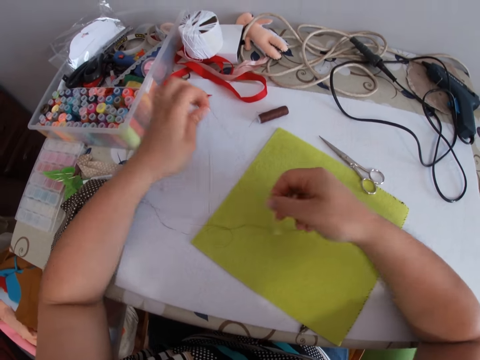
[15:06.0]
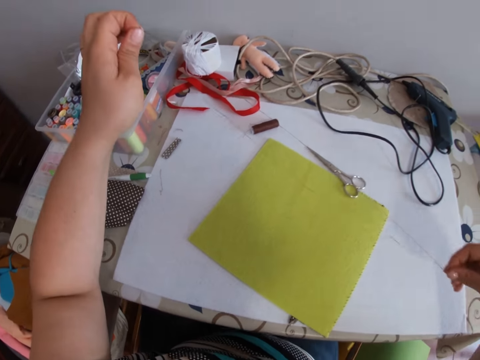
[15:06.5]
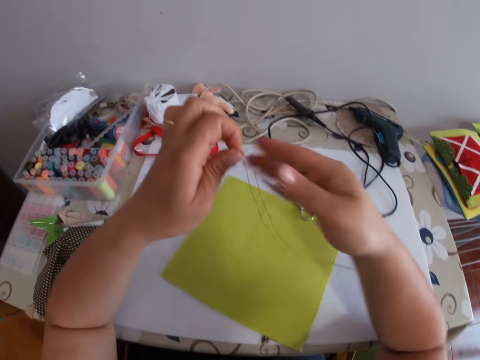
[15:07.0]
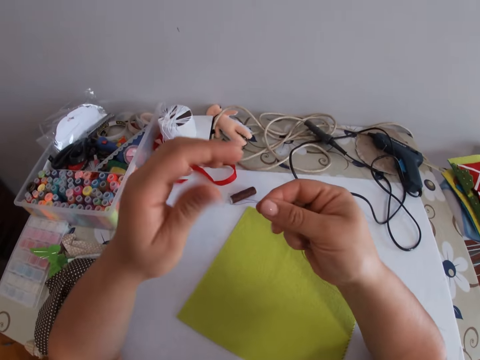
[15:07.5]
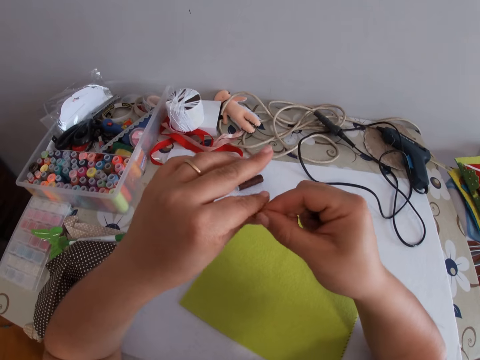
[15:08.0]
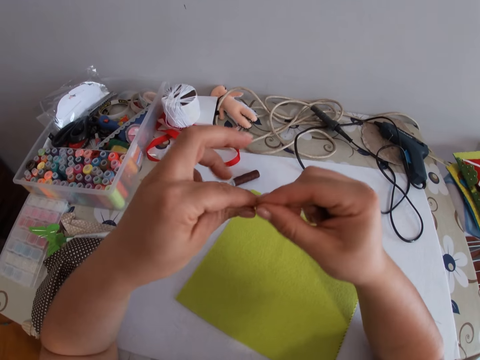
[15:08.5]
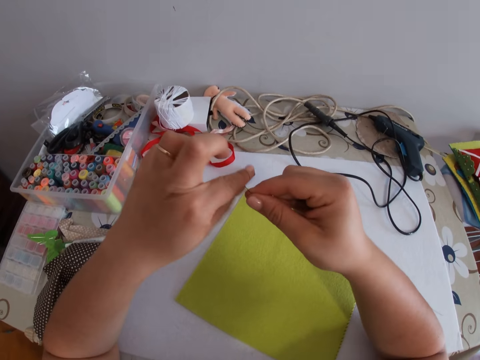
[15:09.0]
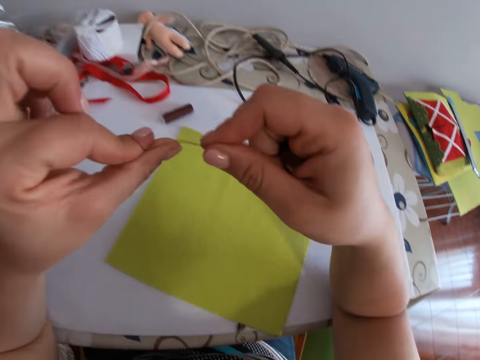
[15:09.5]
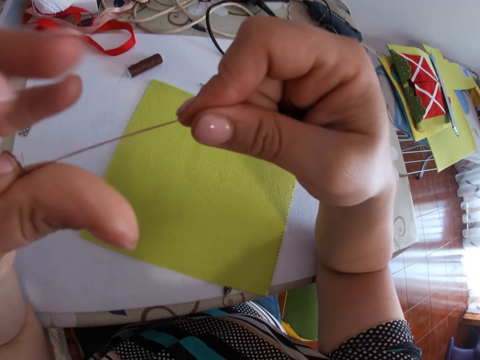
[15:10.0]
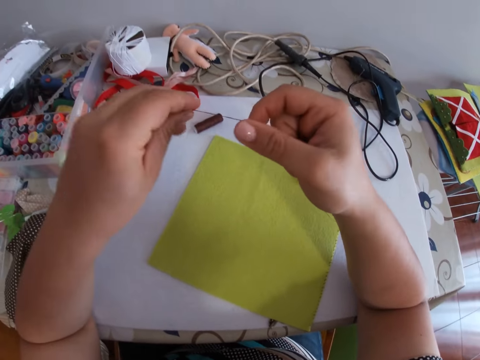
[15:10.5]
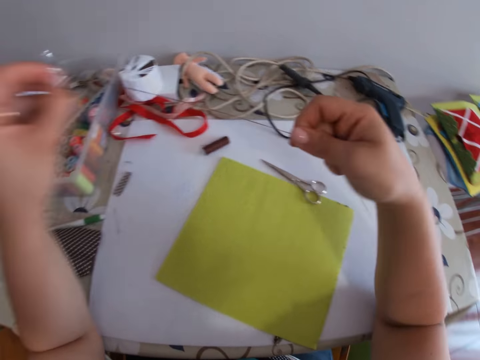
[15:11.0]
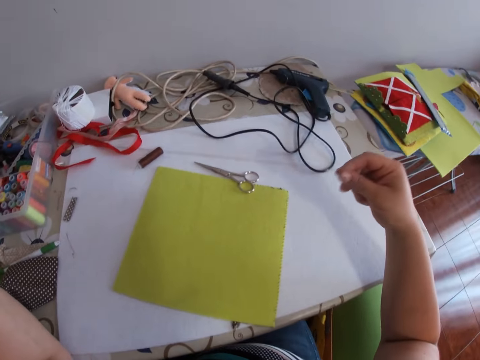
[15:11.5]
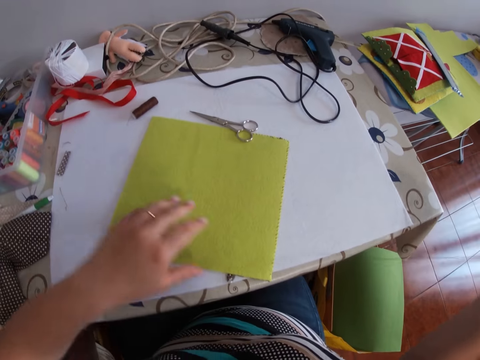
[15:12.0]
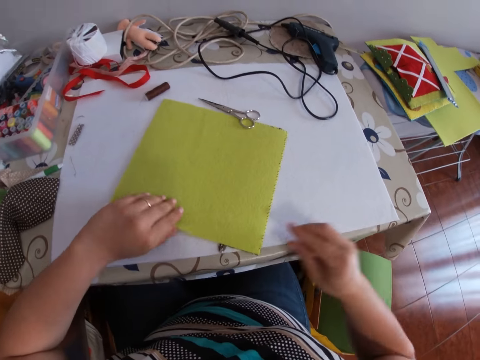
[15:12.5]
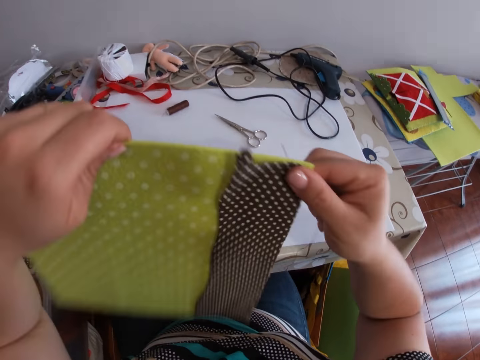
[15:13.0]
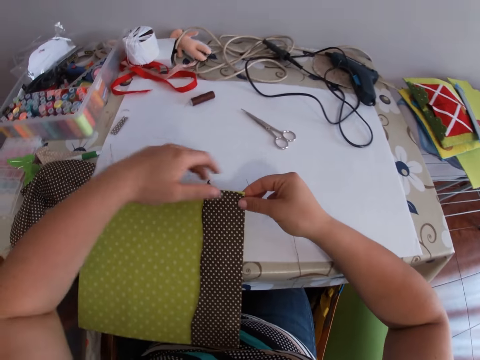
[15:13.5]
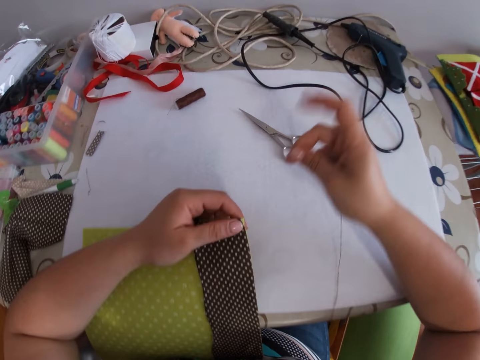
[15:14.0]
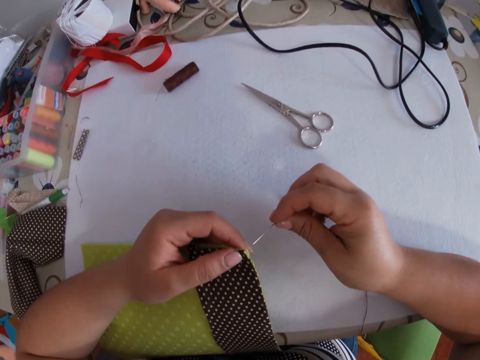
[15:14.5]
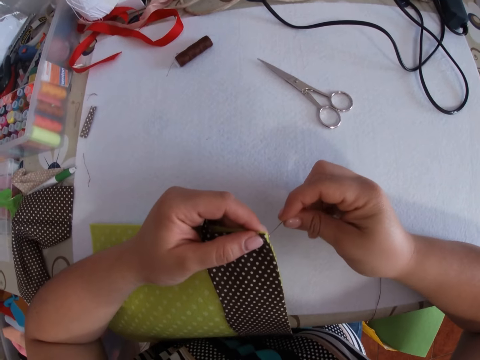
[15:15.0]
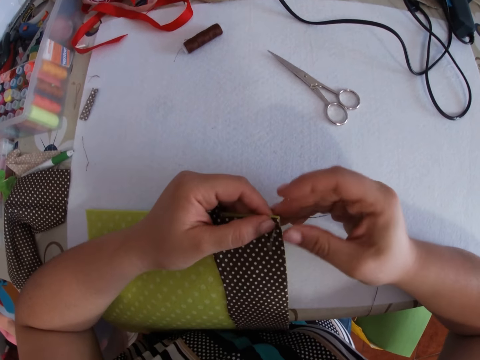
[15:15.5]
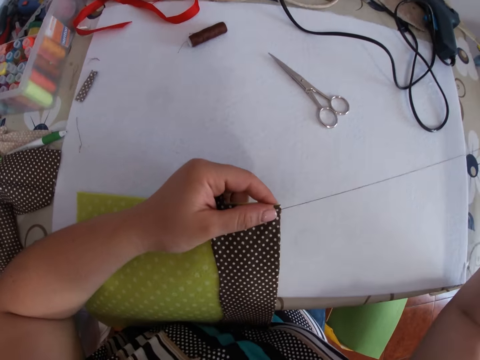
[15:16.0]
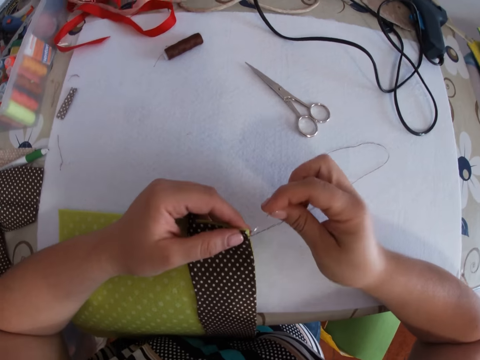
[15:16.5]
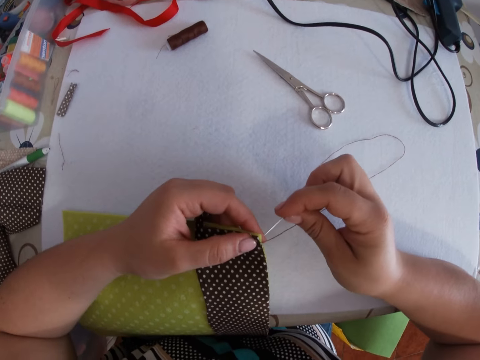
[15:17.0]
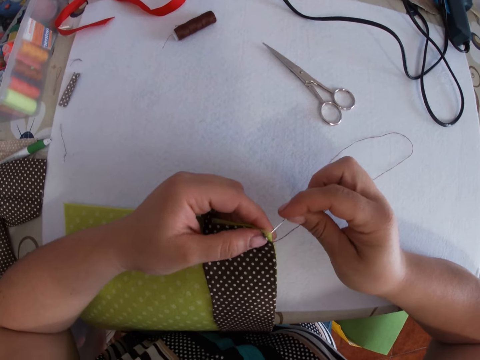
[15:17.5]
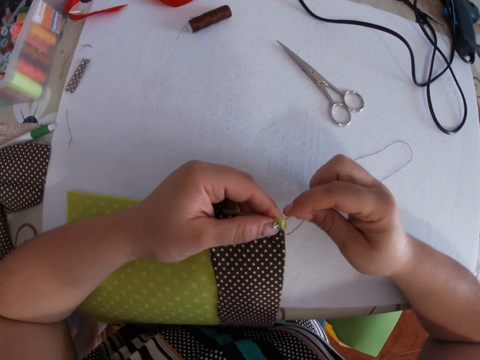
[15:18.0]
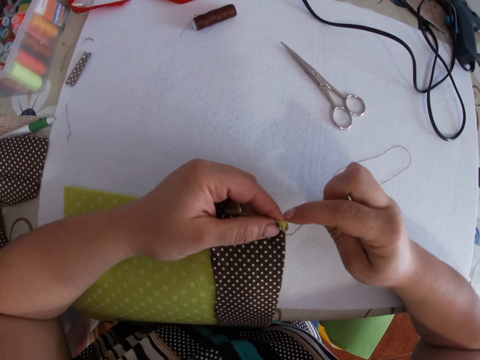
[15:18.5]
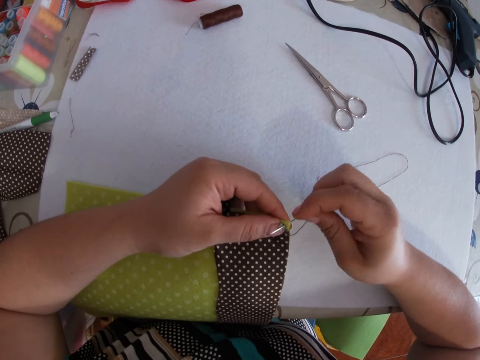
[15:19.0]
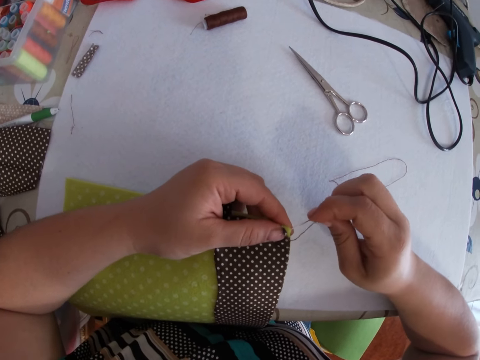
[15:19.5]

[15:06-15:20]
The camera wearer lifts thread. They tie the thread on a finger with both hands. They pull the thread. They pick up the piece of cloth with both hands. They turn the cloth. They sew the piece of cloth with a needle and the thread with both hands. They pierce the cloth with the needle and pull the thread. They pierce the cloth with the needle.

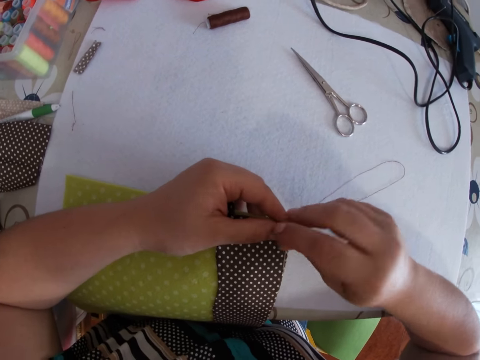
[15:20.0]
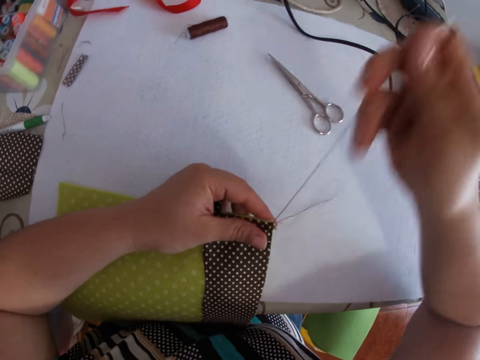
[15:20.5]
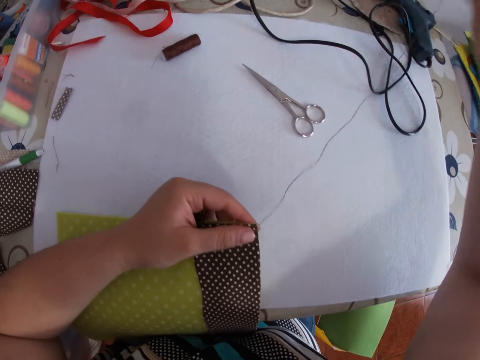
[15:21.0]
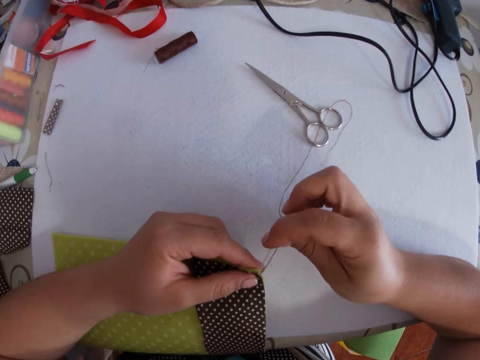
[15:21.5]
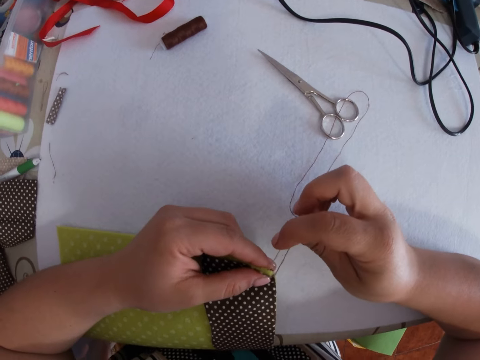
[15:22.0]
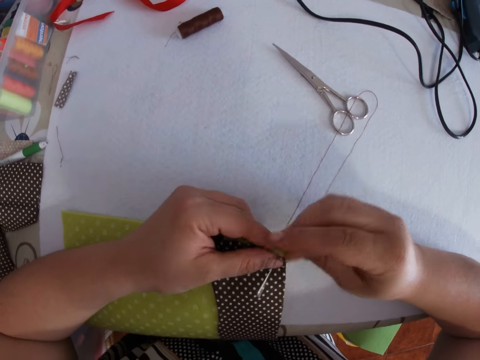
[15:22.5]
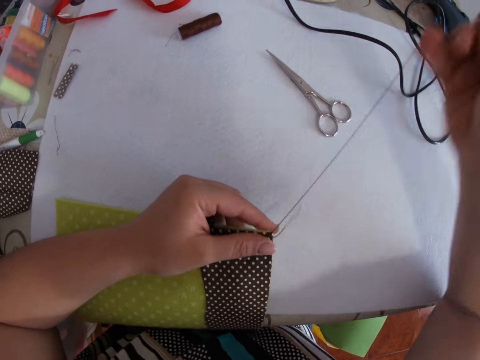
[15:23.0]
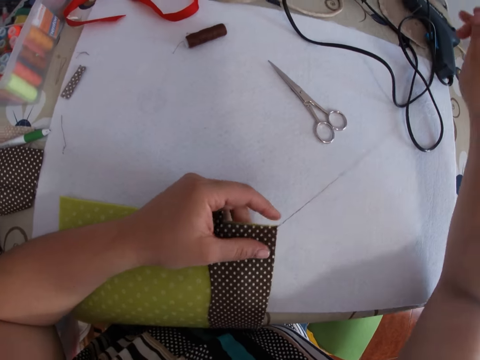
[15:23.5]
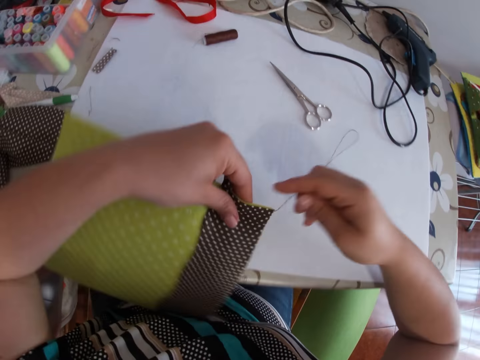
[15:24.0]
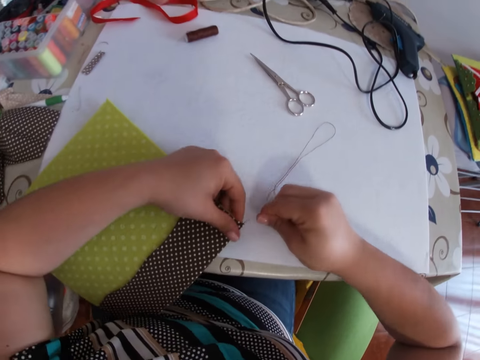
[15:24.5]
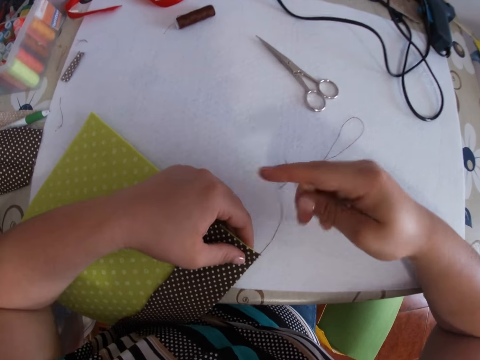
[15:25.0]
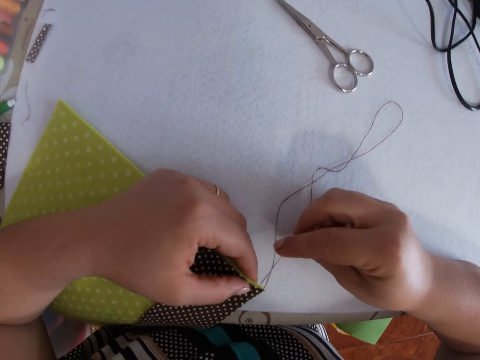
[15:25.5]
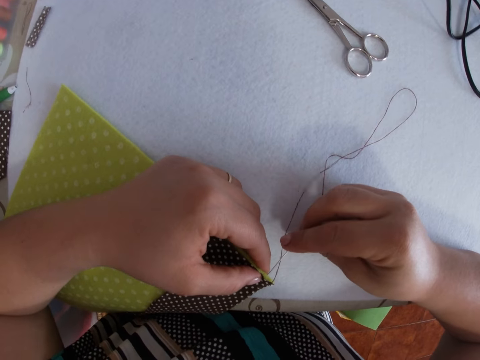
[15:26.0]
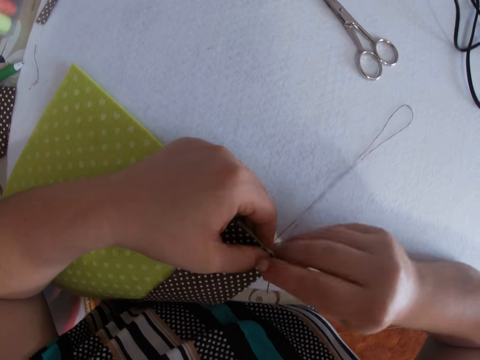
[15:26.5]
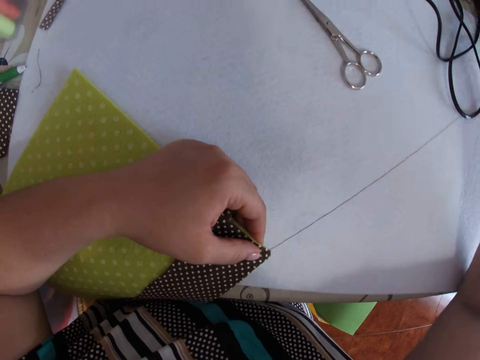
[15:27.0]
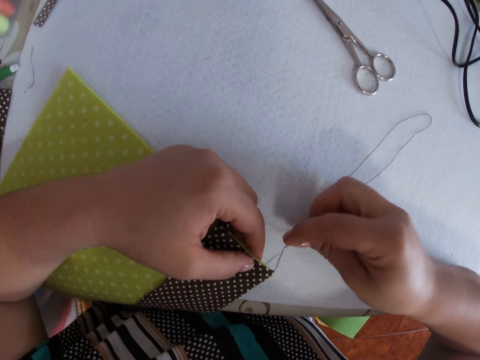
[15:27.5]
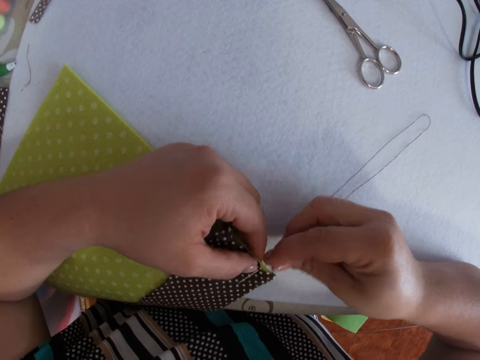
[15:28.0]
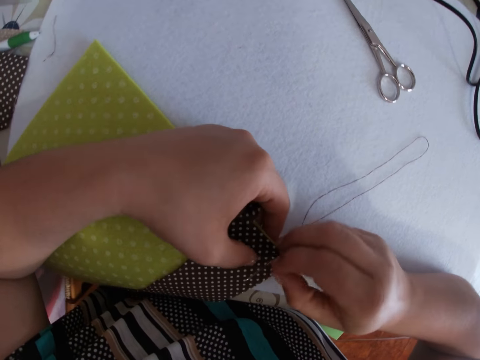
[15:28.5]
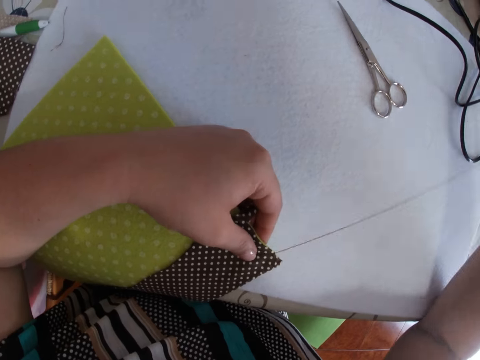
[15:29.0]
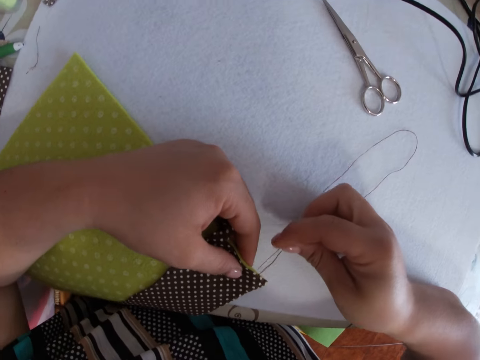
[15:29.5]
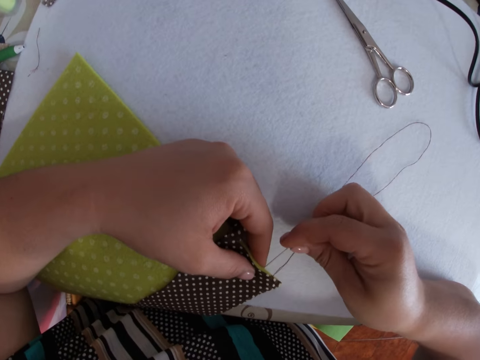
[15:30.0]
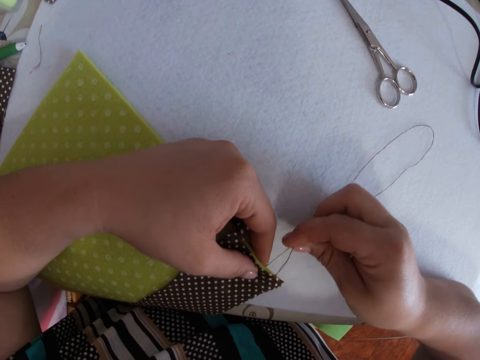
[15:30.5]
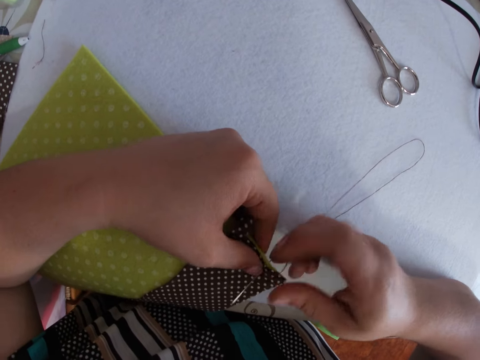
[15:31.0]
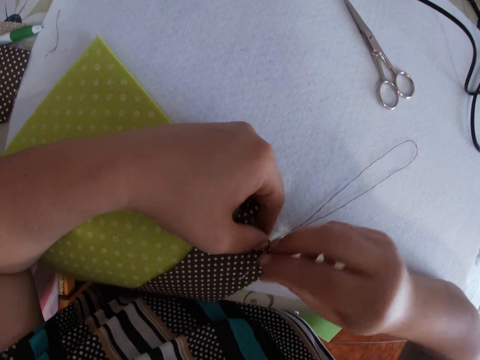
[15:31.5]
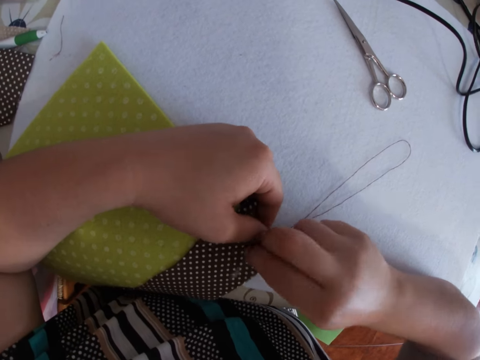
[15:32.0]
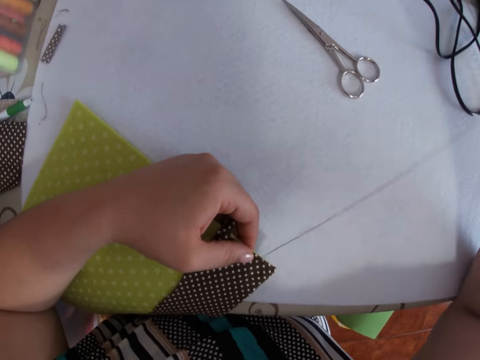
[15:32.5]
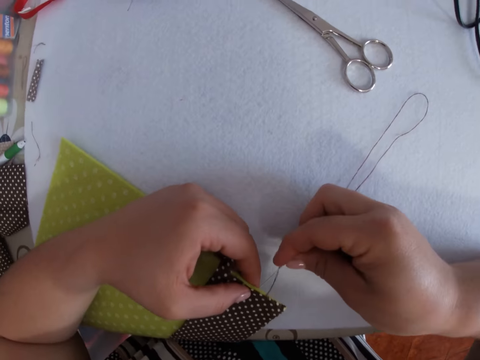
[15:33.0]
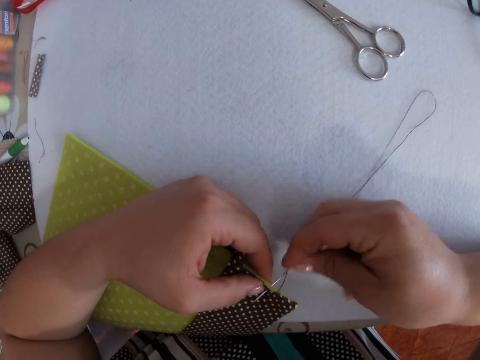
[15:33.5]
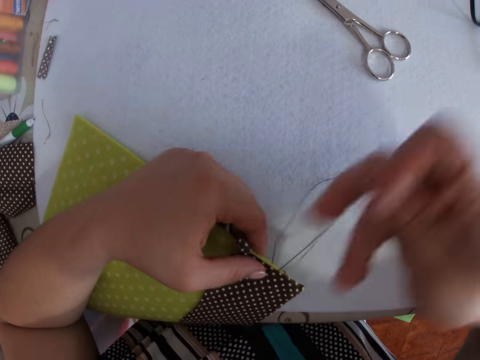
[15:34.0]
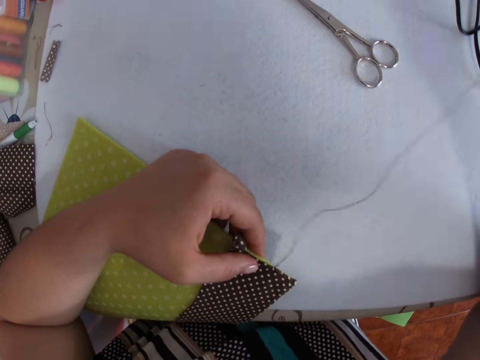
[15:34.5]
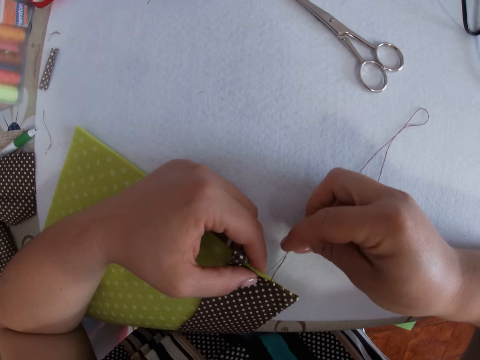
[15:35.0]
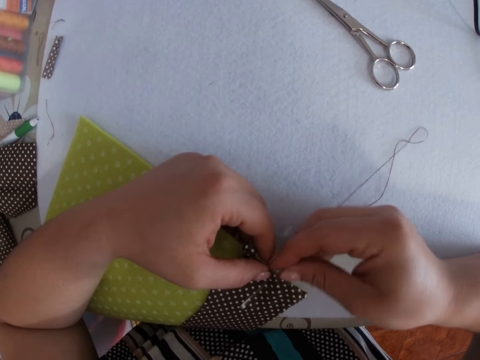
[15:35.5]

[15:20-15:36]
The camera wearer pulls thread. They pierce a cloth with a needle and pull the thread. They adjust the cloth with the left hand. They sew the piece of cloth with the needle and thread with both hands. They pierce the cloth with the needle and pull the thread. They pierce the cloth with the needle and pull the thread. They pierce the cloth with the needle and pull the thread. They pierce the cloth with the needle and pull the thread.
